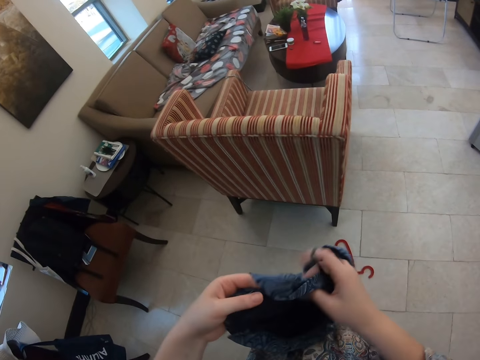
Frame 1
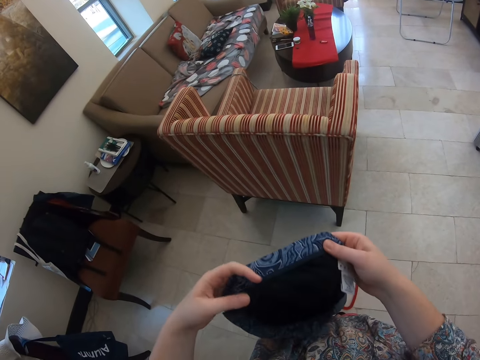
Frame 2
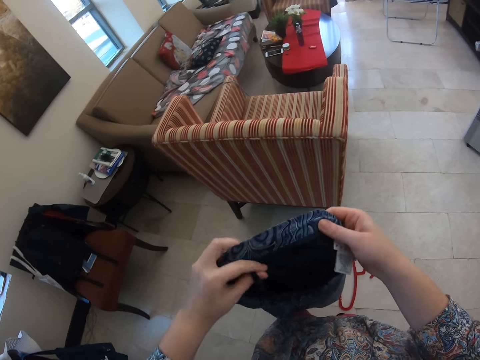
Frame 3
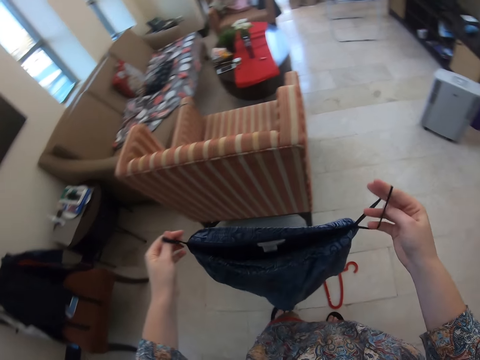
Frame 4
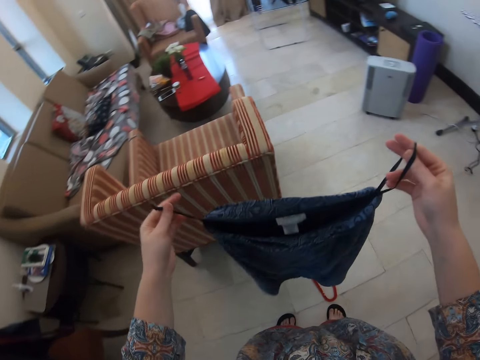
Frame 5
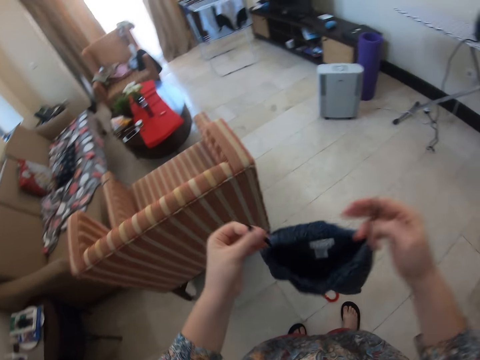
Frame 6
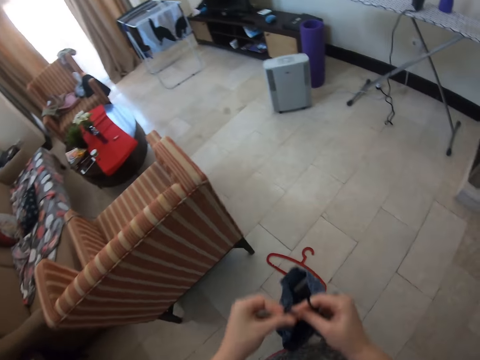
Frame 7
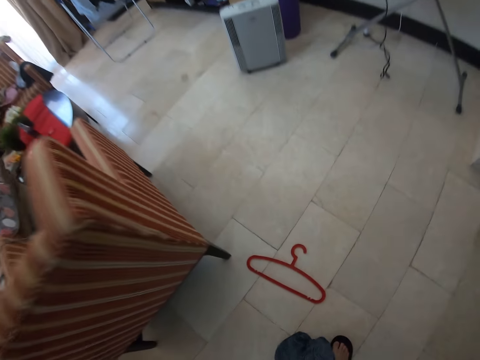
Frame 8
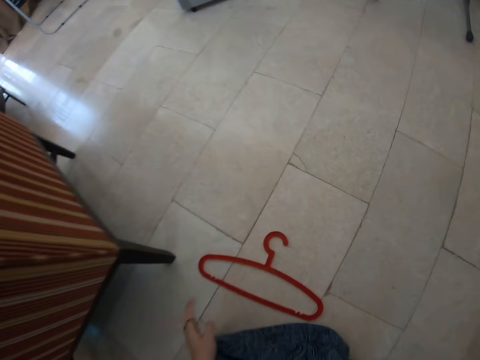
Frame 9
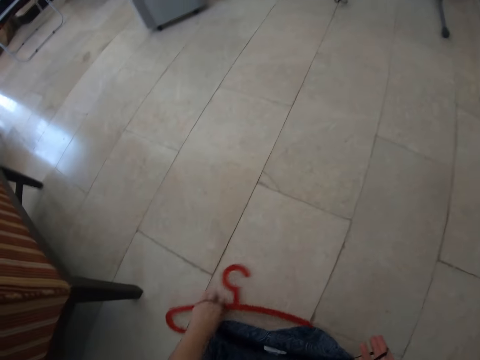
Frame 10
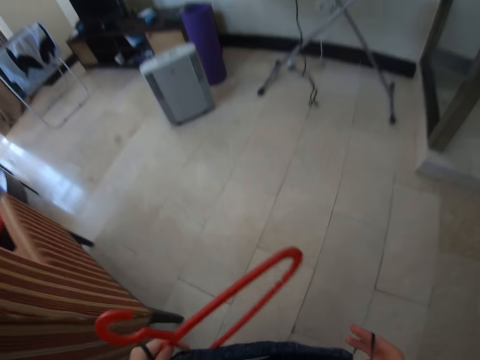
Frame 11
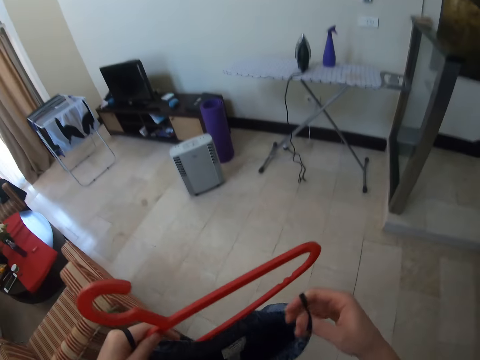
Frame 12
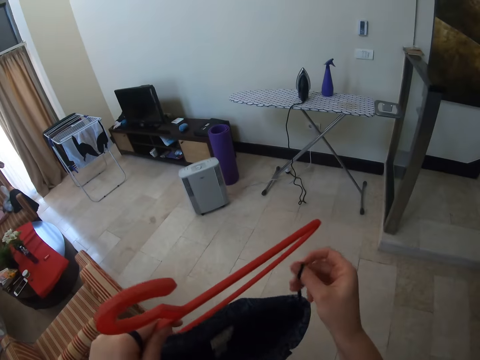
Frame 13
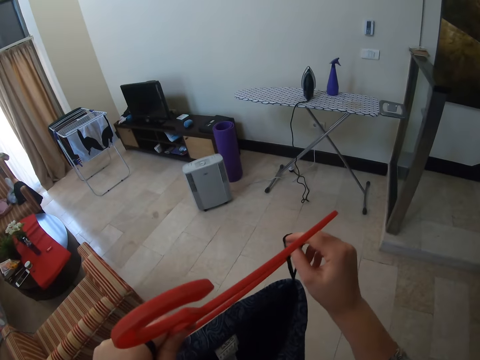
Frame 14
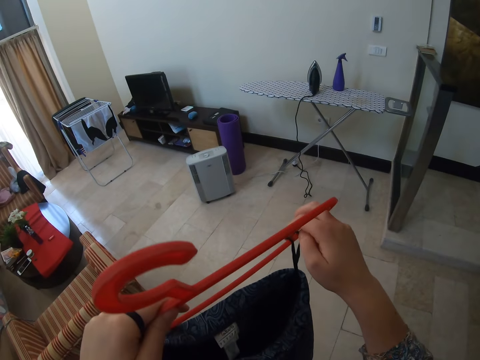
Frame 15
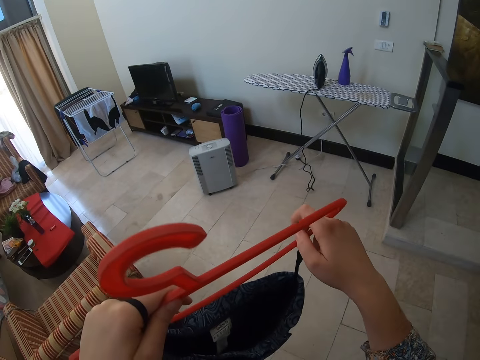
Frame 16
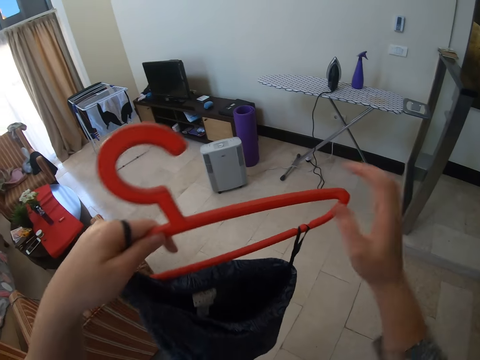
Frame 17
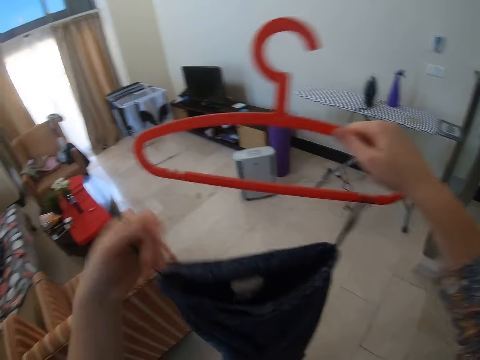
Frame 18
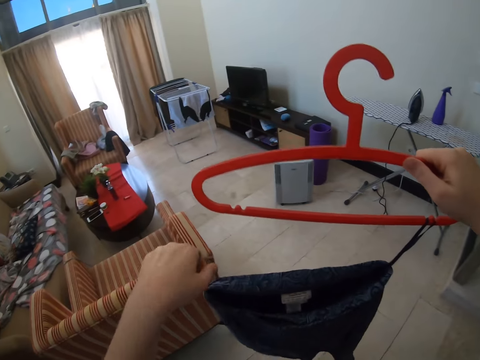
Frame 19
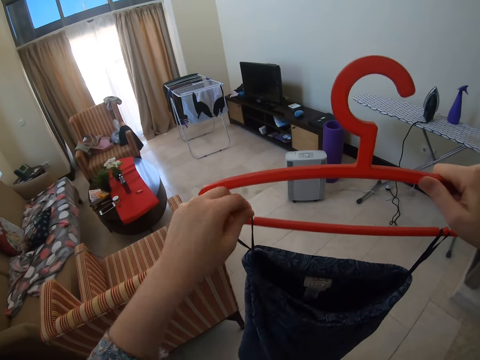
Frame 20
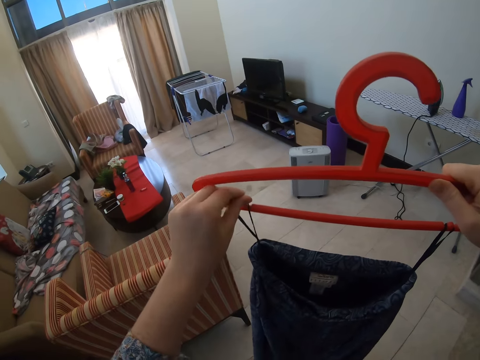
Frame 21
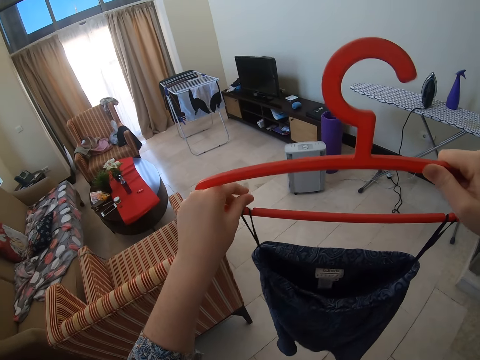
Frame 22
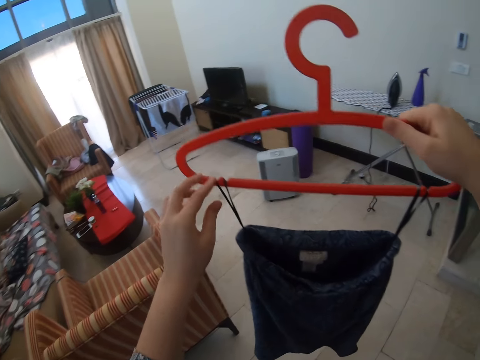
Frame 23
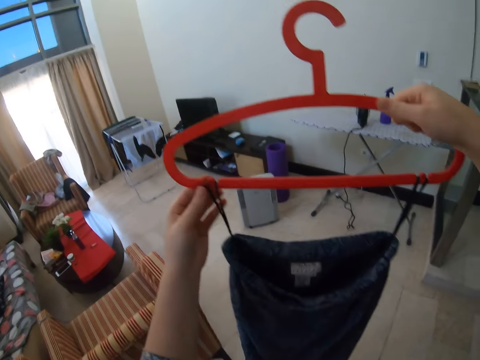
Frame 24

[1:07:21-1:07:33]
The camera wearer picks up the cloth hanger on the floor. They put the cloth on the cloth hanger.

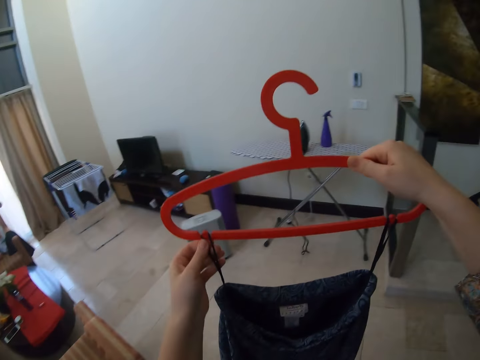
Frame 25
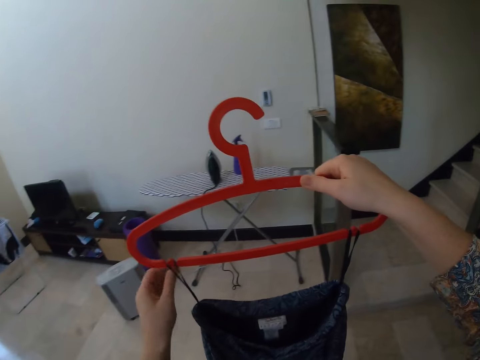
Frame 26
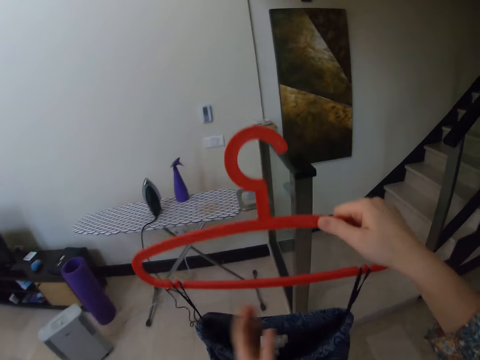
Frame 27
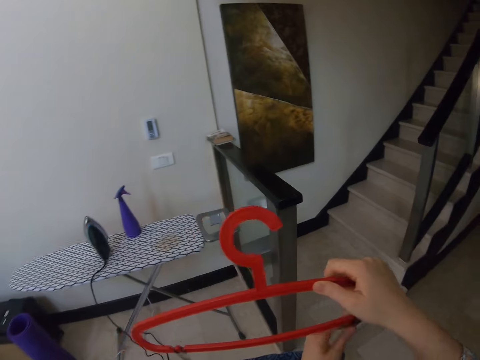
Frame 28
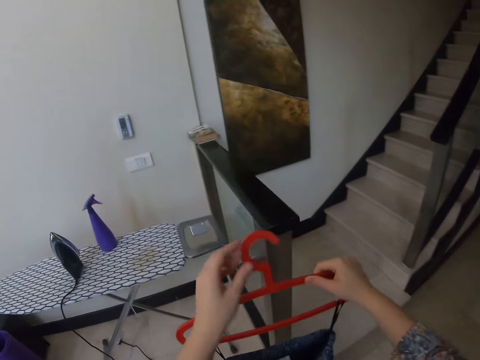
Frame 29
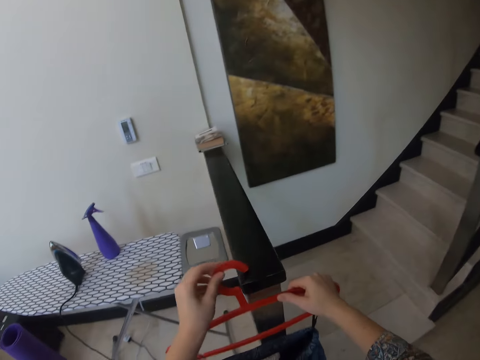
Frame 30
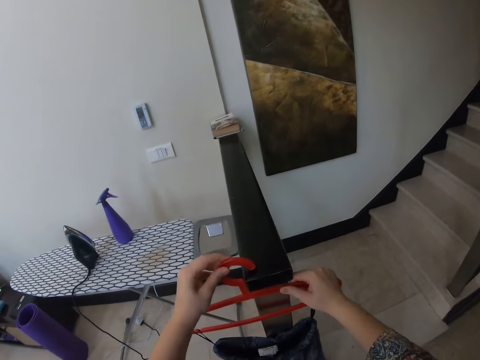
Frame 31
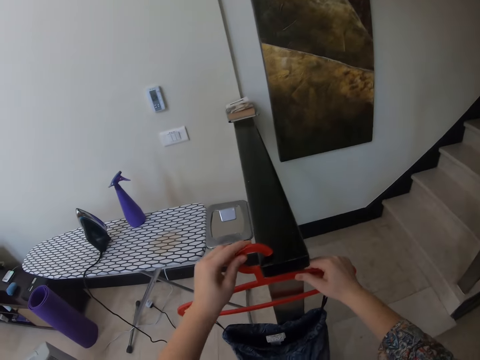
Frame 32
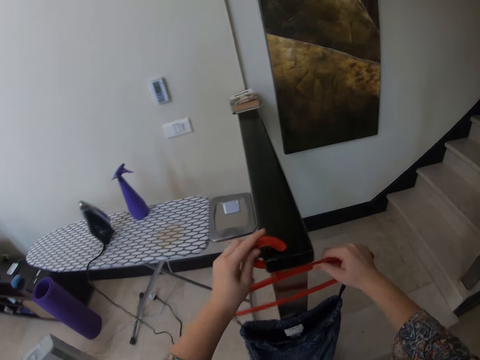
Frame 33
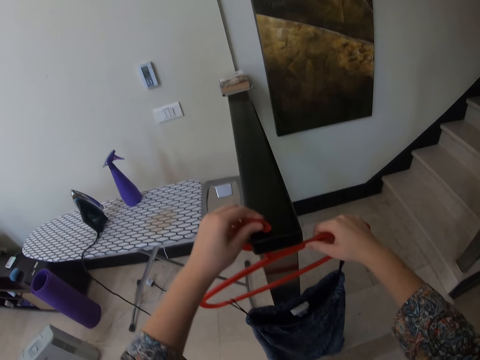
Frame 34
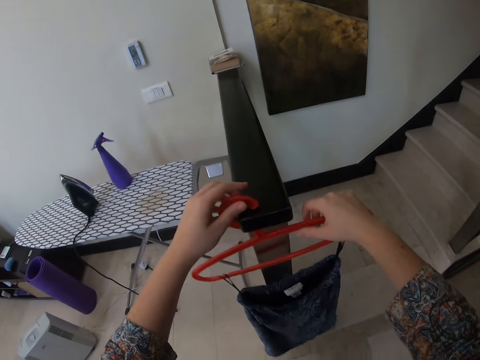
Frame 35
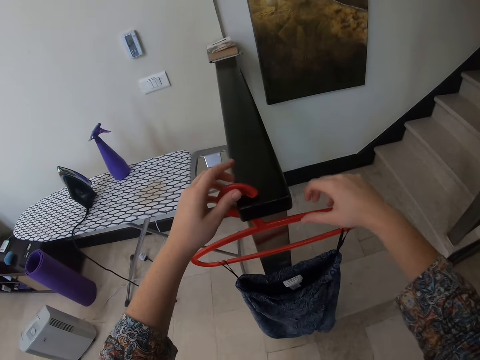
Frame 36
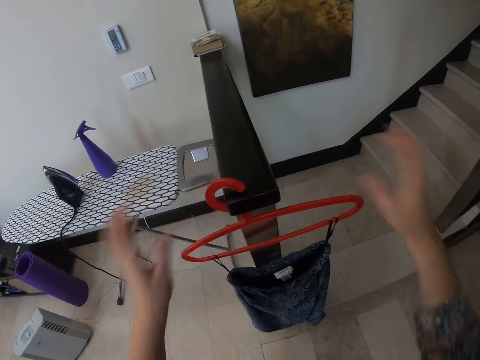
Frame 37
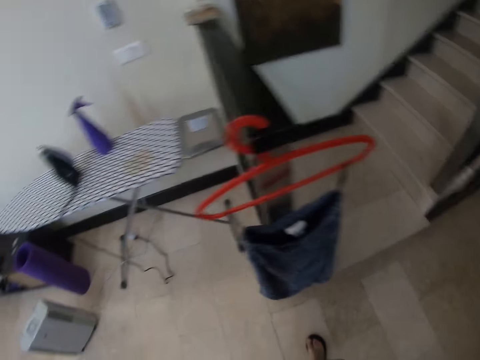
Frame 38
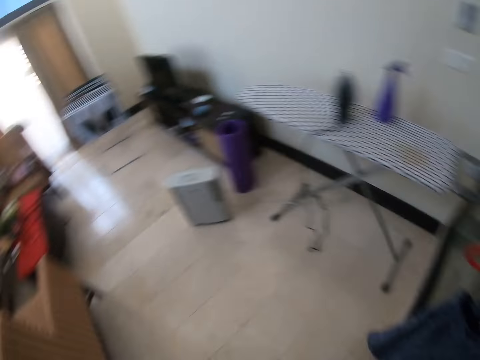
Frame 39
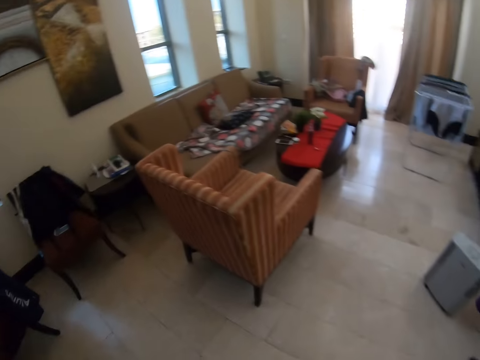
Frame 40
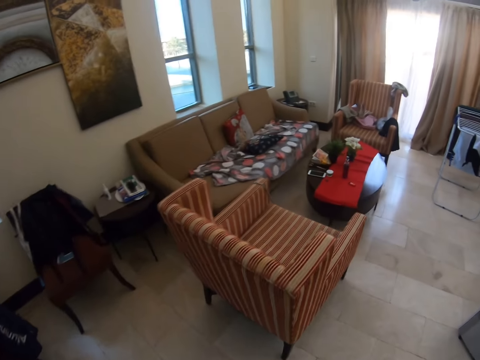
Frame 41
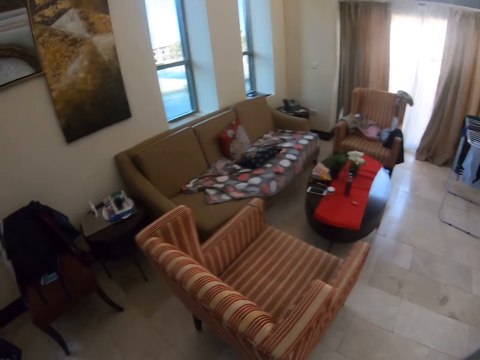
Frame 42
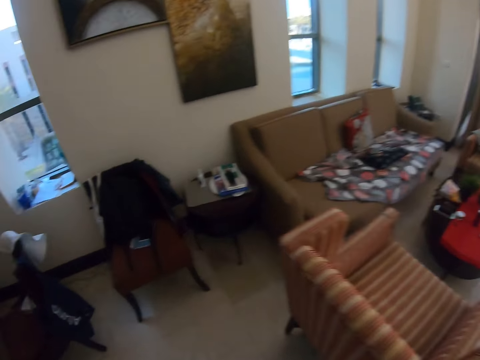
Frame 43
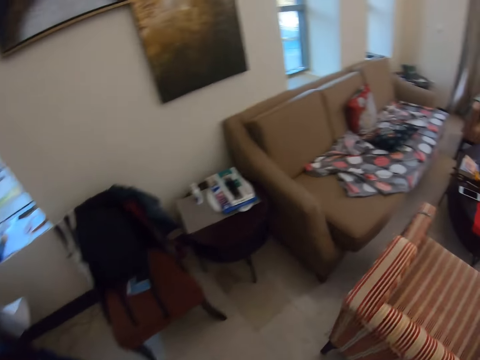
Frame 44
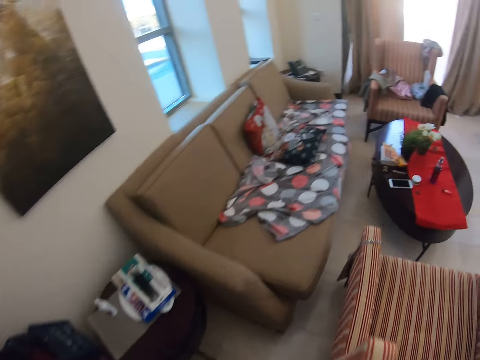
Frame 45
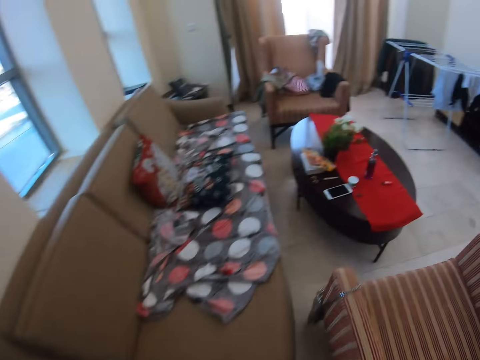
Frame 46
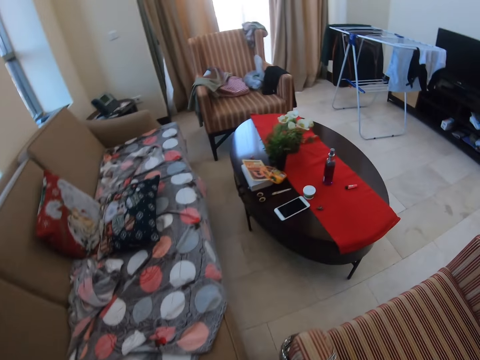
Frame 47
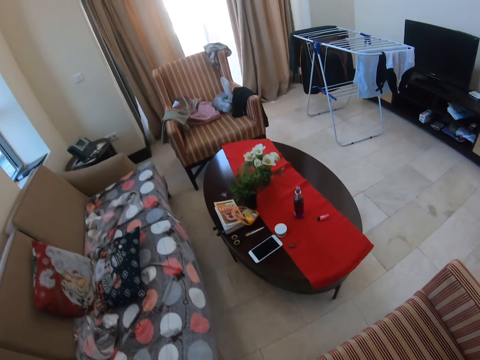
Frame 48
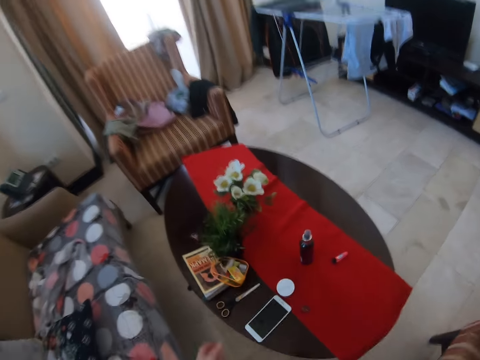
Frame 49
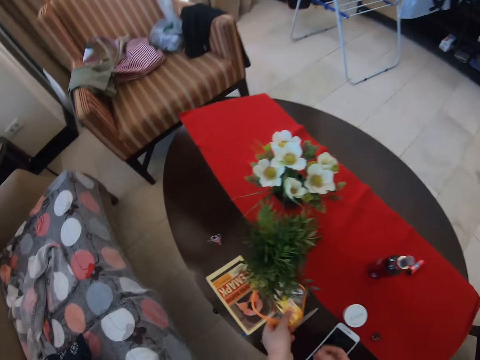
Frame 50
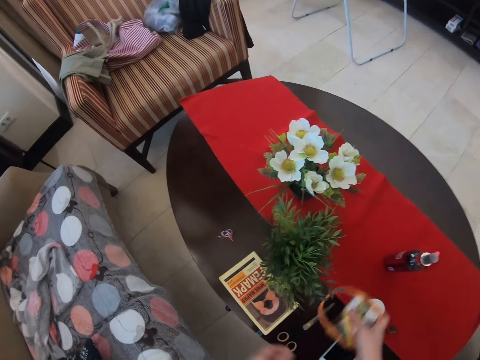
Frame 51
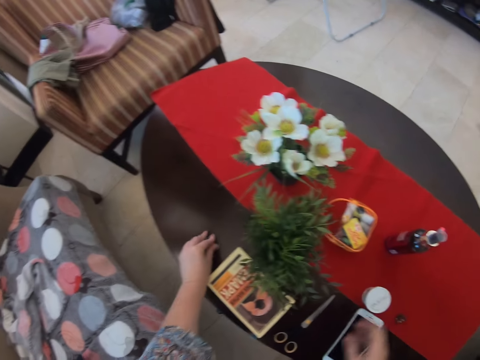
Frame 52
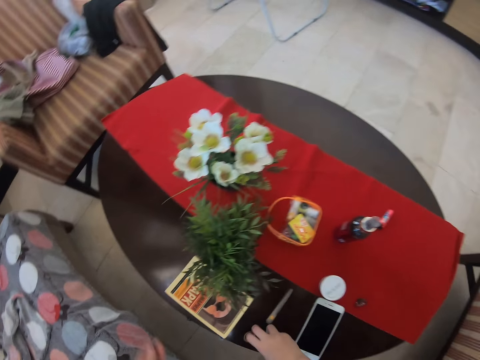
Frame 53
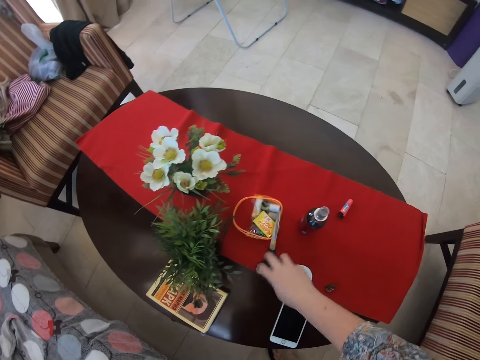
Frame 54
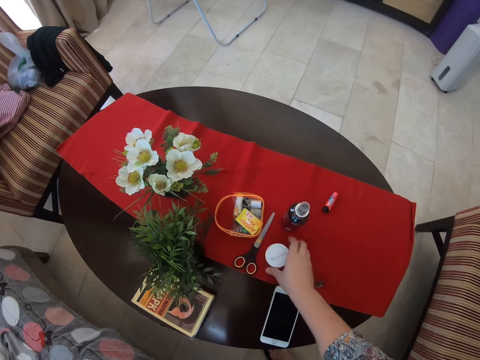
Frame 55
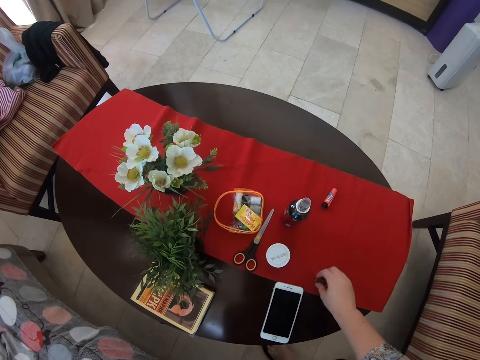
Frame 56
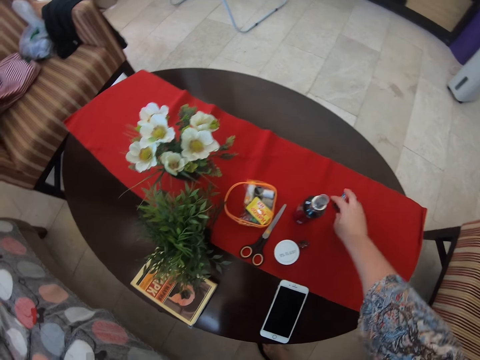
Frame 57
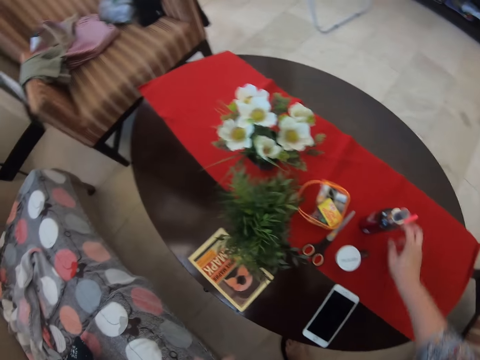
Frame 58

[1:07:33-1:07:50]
The camera wearer puts the cloth hanger on the handrail. They walk on the floor. They pick up something on the table, put something on the table, and pick up an object on the table. They move a pair of scissors on the table. They move a plastic can on the table. They move an object on the table.
